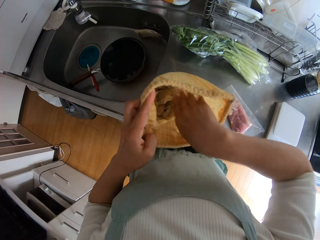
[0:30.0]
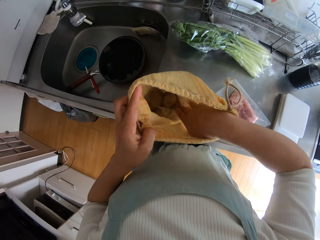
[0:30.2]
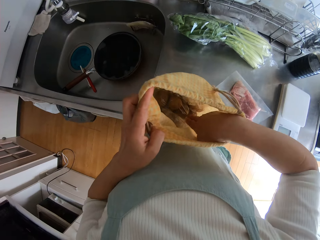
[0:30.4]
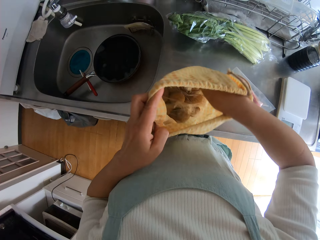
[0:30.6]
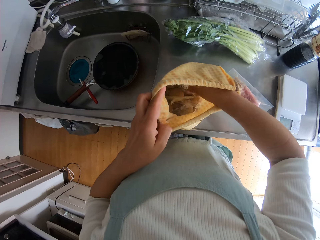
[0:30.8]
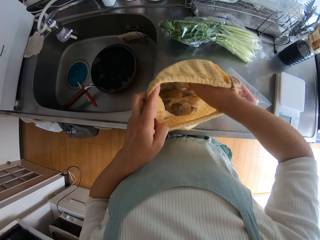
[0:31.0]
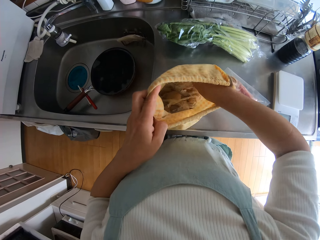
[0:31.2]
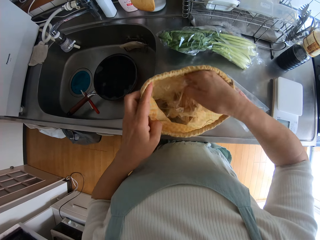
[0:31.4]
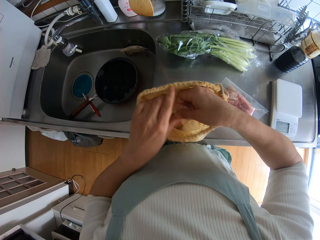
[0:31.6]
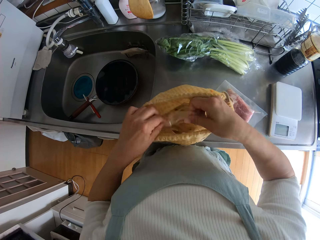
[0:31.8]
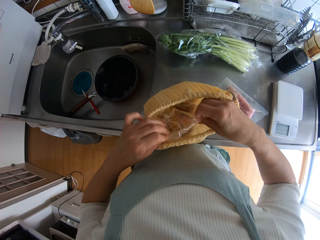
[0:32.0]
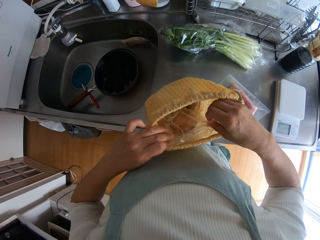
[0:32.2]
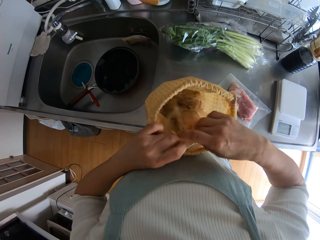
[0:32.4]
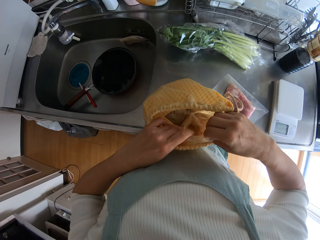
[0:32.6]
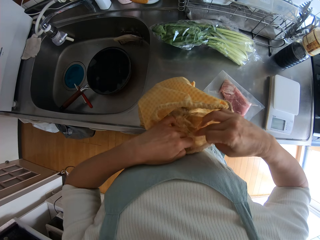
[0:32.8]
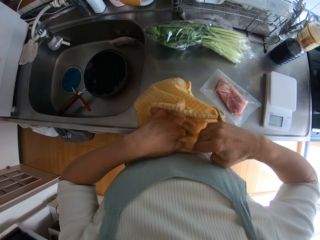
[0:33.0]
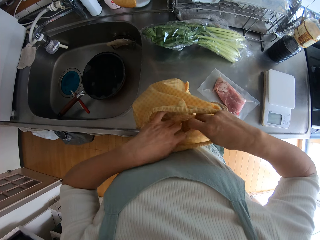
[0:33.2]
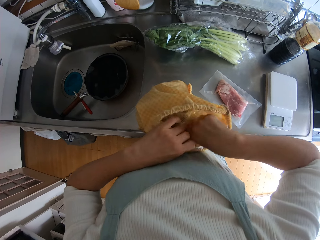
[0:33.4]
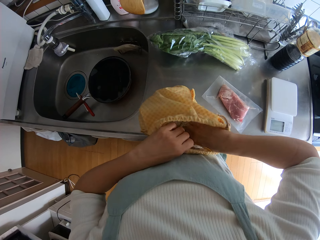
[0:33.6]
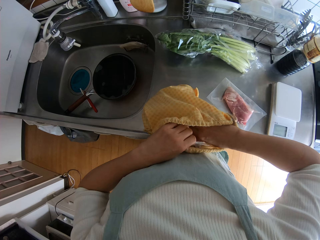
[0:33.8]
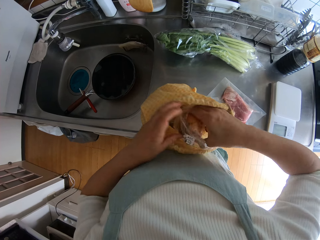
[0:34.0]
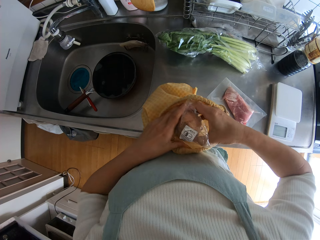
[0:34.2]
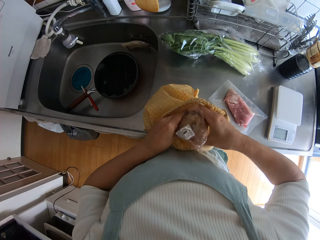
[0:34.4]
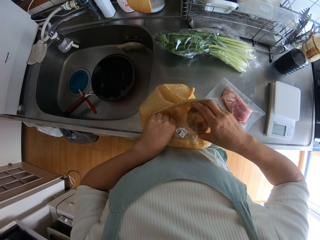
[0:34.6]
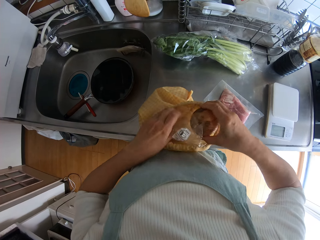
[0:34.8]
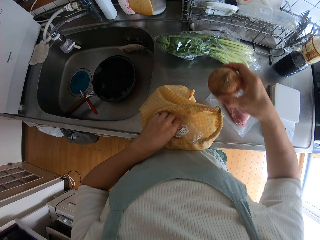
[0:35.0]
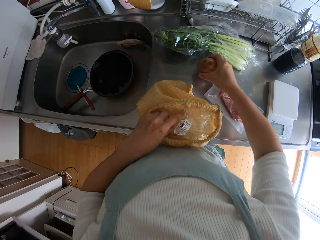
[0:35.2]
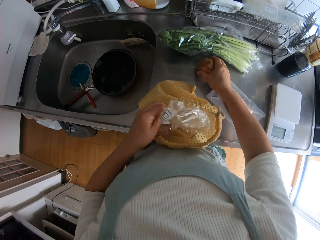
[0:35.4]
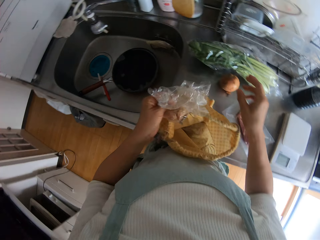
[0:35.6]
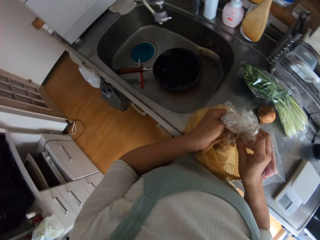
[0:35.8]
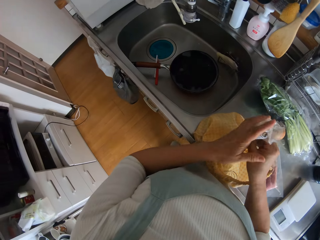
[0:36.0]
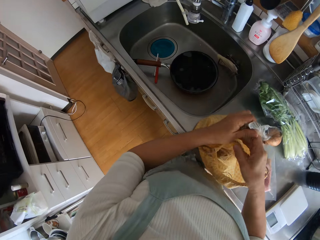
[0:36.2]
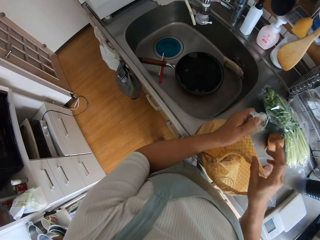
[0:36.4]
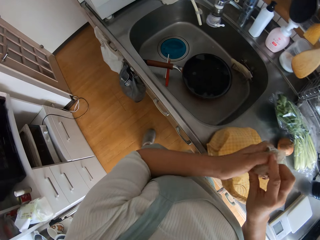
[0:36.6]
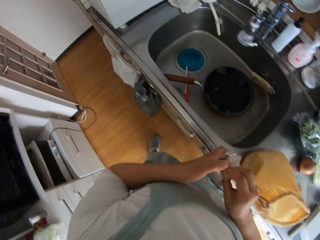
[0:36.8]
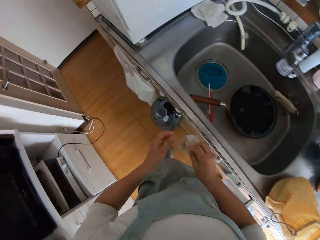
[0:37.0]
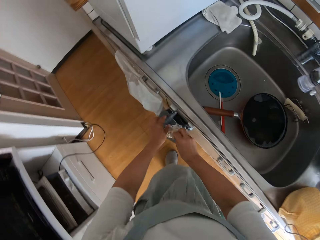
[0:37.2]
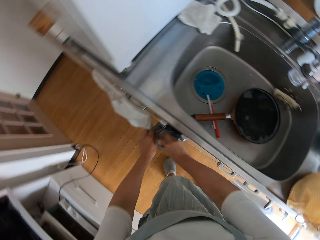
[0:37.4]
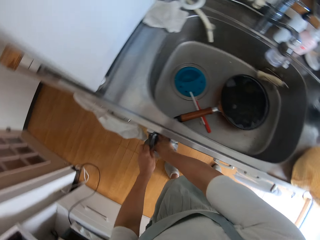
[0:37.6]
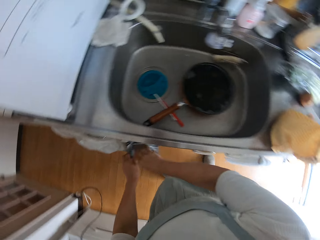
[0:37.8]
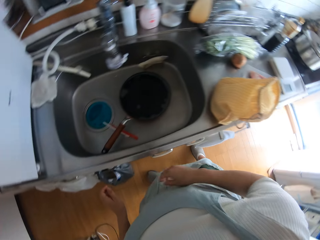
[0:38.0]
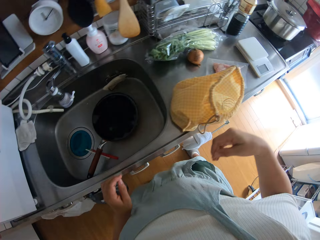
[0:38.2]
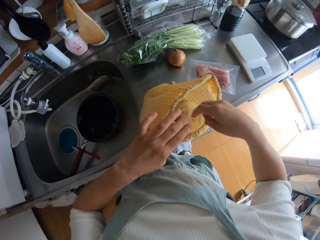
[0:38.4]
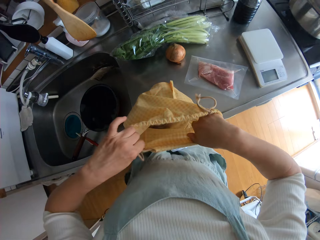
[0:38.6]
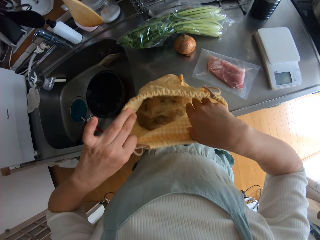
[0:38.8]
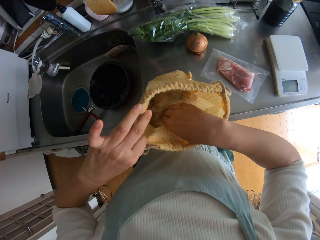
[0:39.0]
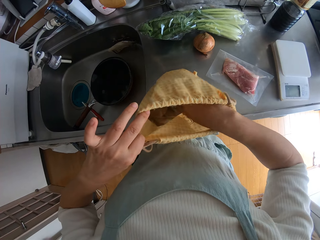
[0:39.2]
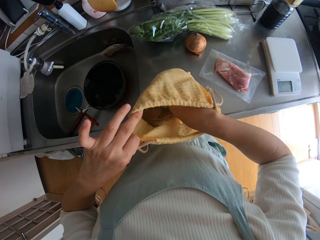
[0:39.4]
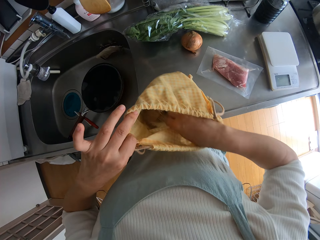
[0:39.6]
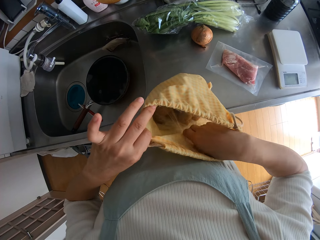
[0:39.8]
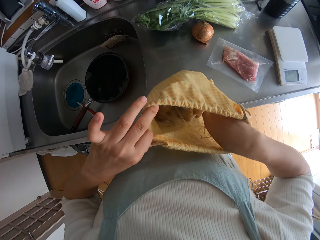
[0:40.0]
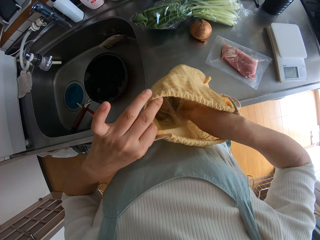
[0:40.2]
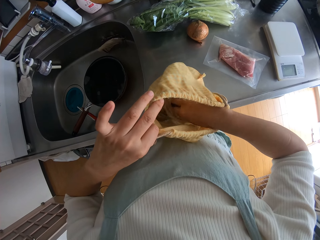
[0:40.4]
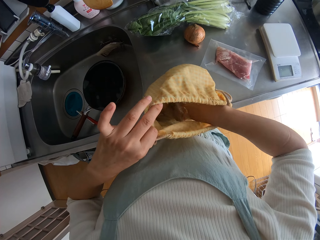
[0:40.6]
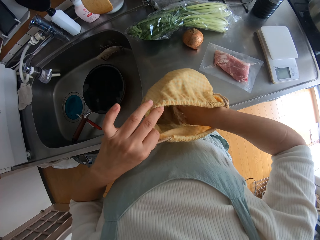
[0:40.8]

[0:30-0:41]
The camera wearer puts the shopping bag on the table. They place the bag on the sink countertop. They search through the bag on the sink countertop. They pick up a pack for onions from the bag. They open the pack or polythene bag of onions. They bring out the onion from the pack. They drop the onion on the sink countertop. They squeeze the nylon. They fold the polythene bag. They drop the nylon in the polythene bag hanging on the kitchen cabinet handle. They search through the bag on the sink countertop.

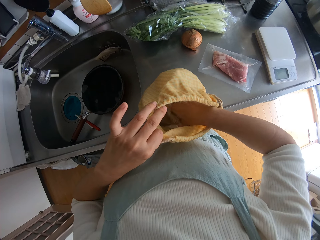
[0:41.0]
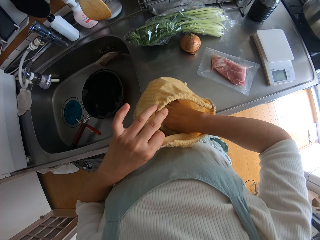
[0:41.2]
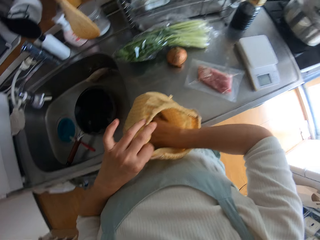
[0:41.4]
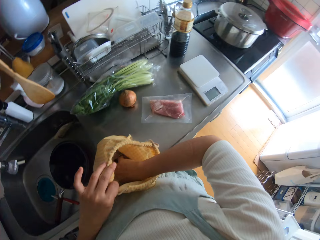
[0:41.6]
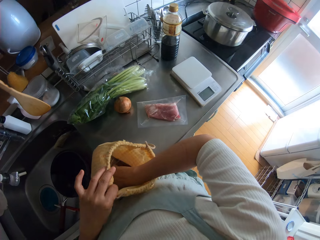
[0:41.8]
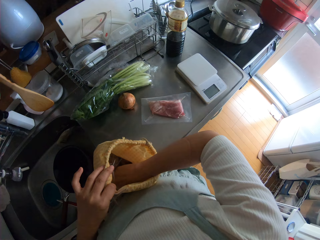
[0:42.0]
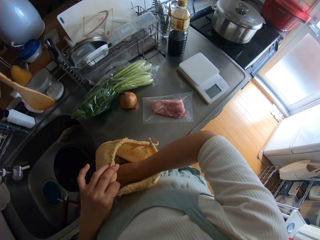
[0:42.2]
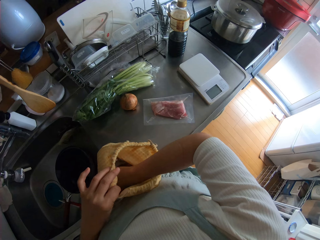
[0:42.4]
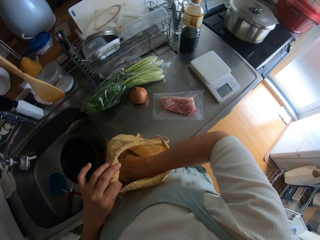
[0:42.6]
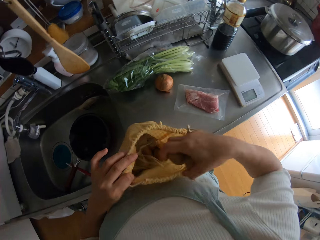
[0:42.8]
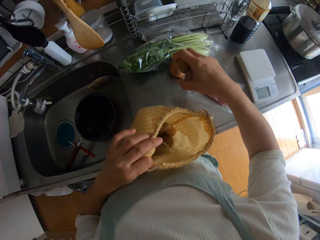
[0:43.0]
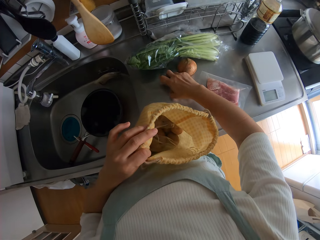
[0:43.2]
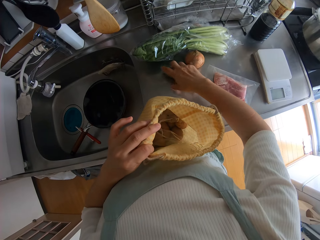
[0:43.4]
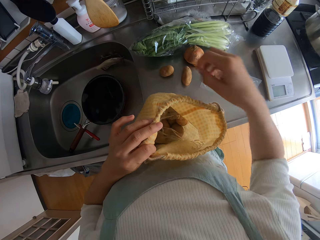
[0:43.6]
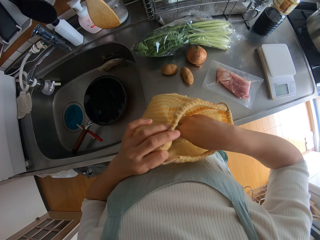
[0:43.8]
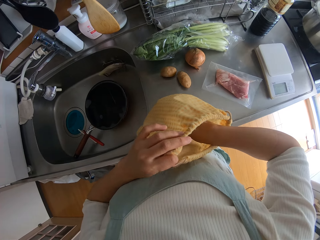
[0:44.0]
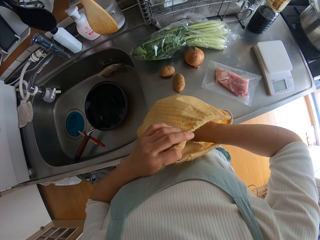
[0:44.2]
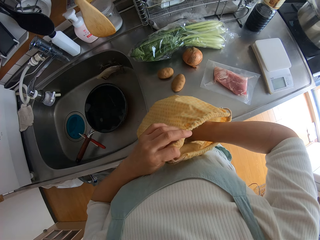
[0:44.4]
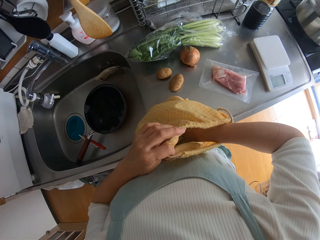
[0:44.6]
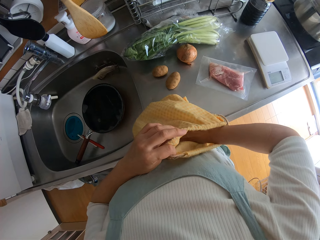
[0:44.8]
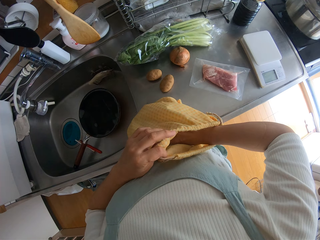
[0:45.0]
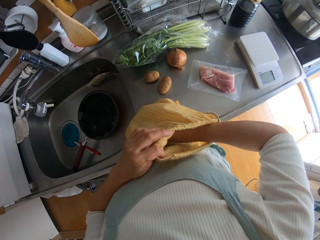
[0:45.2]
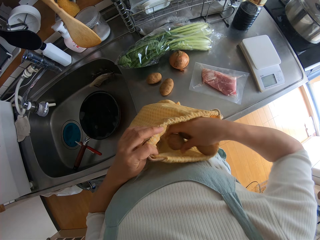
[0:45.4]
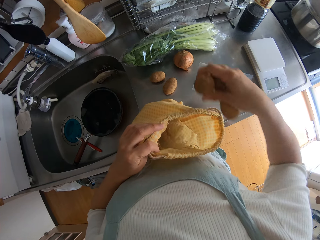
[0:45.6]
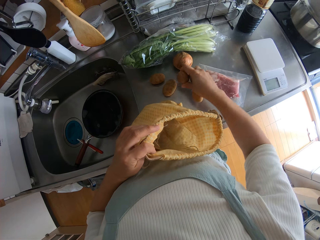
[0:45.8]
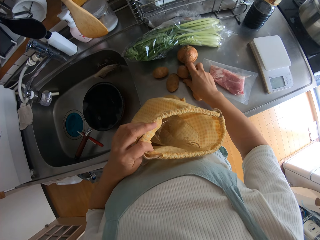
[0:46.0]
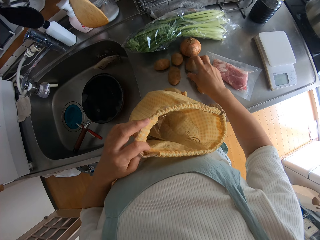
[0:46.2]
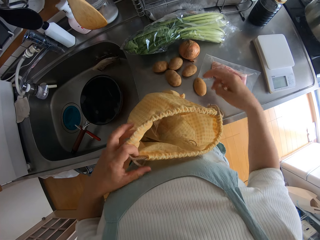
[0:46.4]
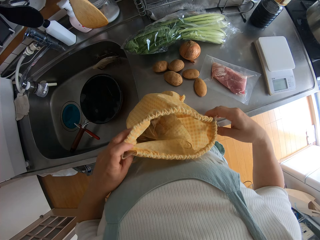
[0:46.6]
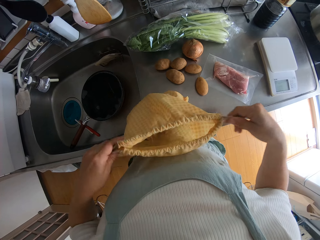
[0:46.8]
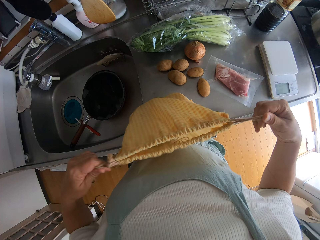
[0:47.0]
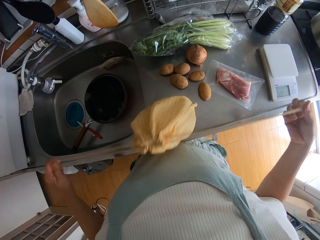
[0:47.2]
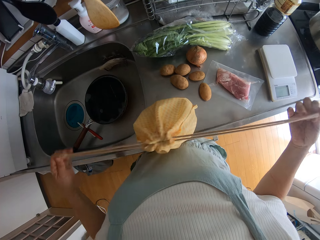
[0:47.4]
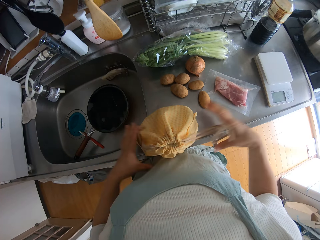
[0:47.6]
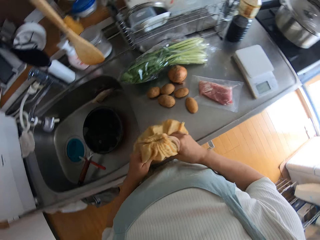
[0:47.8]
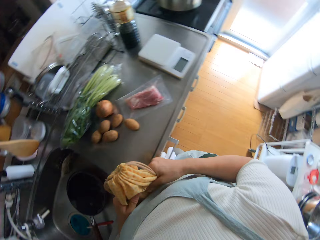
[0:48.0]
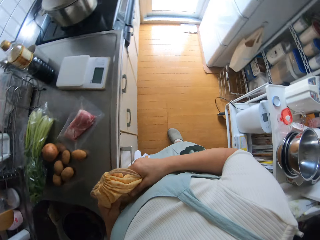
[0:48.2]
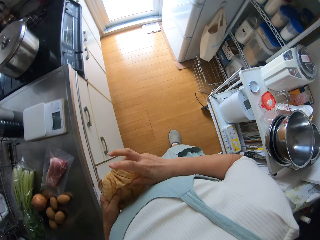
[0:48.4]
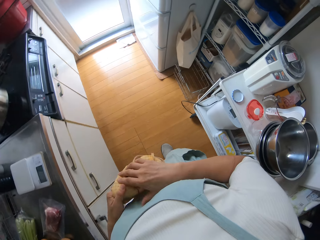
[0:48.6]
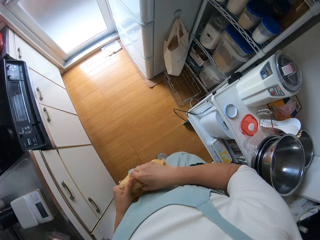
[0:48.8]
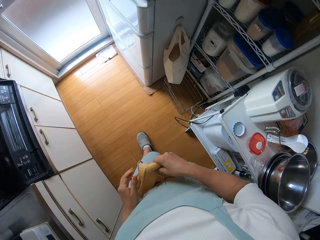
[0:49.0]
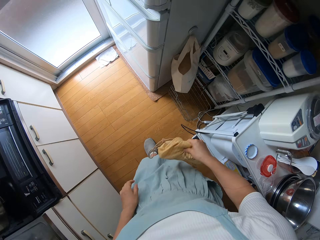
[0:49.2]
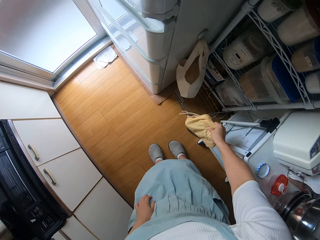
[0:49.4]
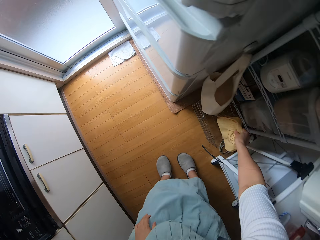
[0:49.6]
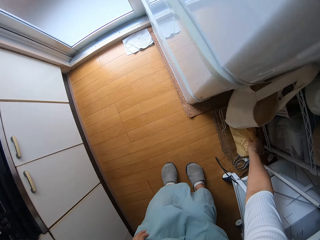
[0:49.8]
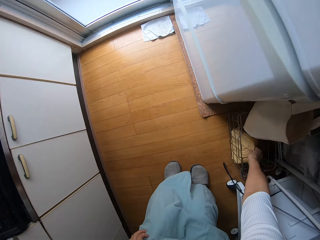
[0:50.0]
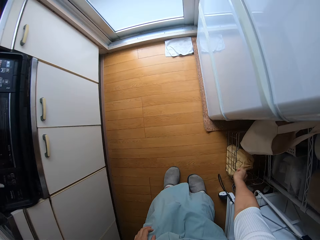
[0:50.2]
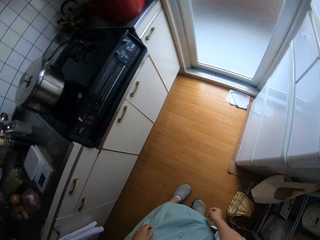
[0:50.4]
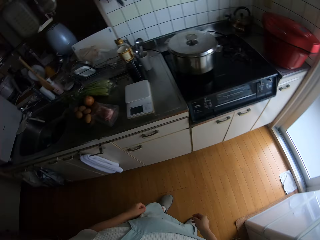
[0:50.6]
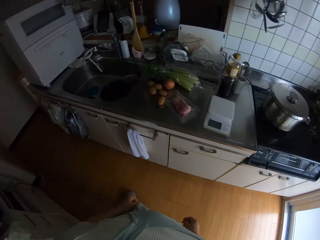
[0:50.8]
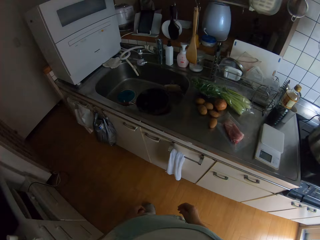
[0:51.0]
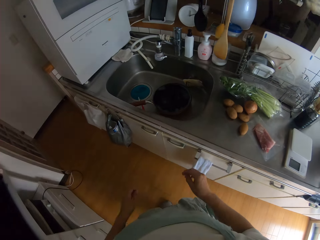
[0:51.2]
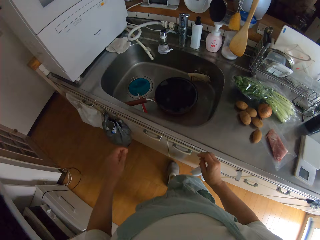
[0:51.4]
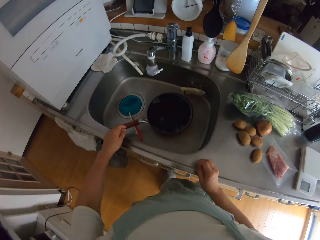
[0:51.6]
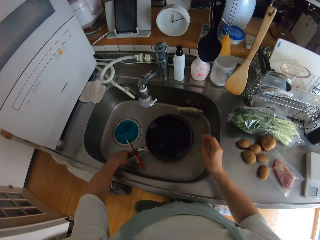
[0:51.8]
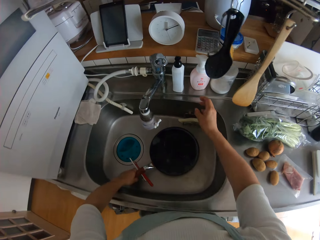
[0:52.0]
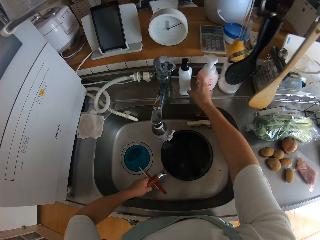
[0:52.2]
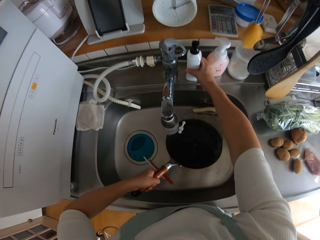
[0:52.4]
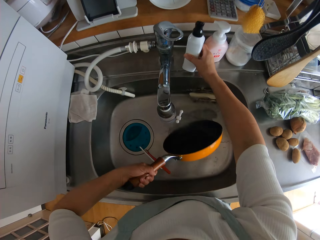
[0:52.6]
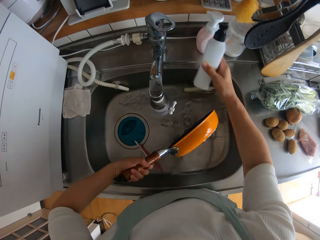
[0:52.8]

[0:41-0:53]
The camera wearer brings out potatoes from the bag on the sink countertop. They drop the potatoes on the sink countertop. They search through the bag on the sink countertop. They bring out potatoes from the bag on the sink countertop. They drop the potatoes on the sink countertop. They close the shopping bag on the sink countertop. They carry the bag from the sink countertop. They fold the shopping bag. They drop the bag on the ground, in the basket. They hold a frying pan in the sink.
